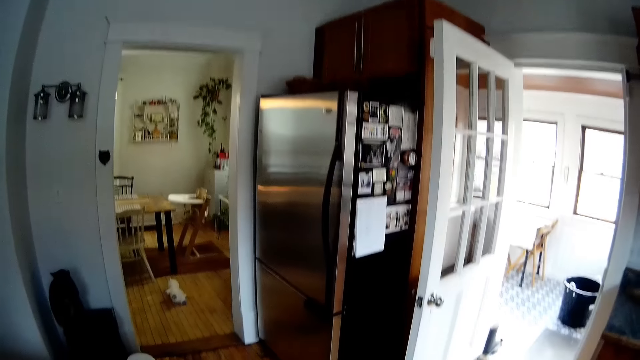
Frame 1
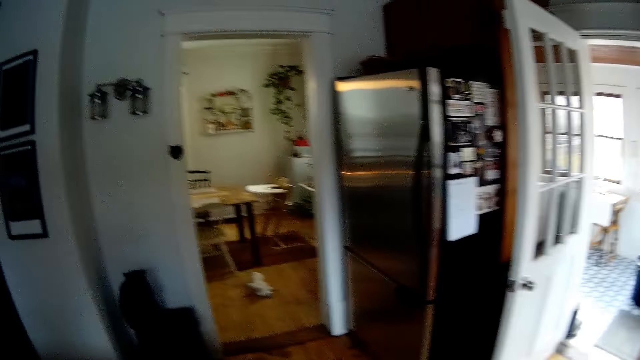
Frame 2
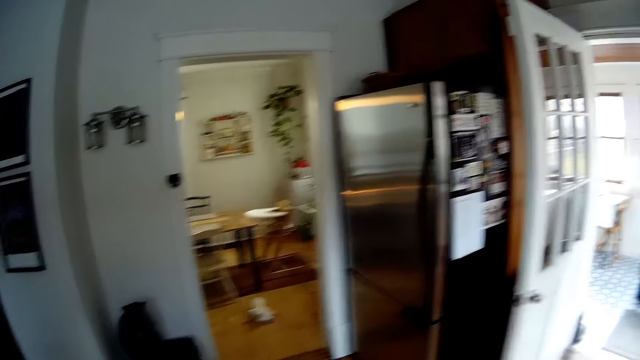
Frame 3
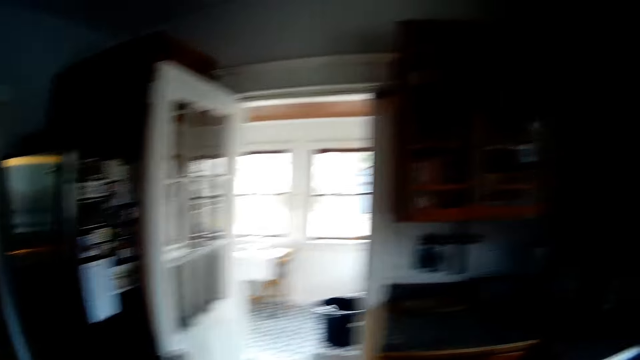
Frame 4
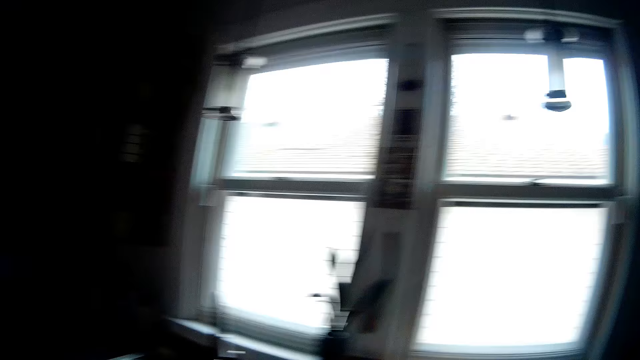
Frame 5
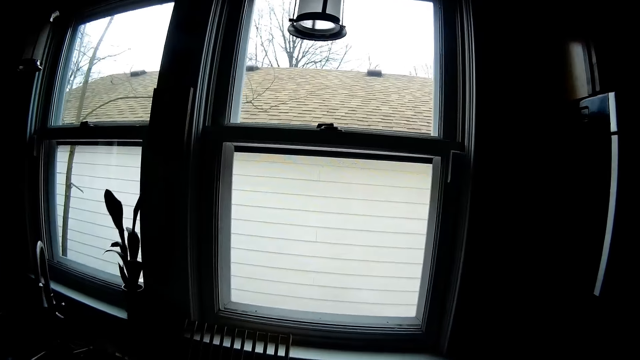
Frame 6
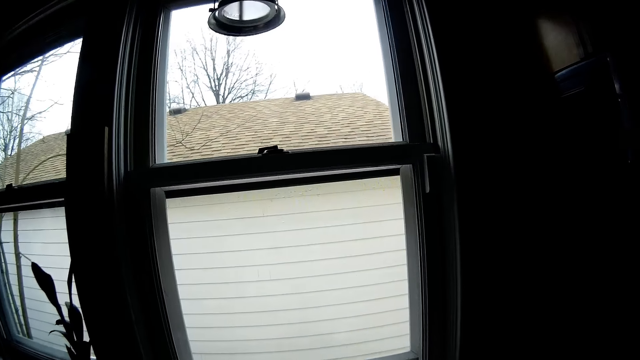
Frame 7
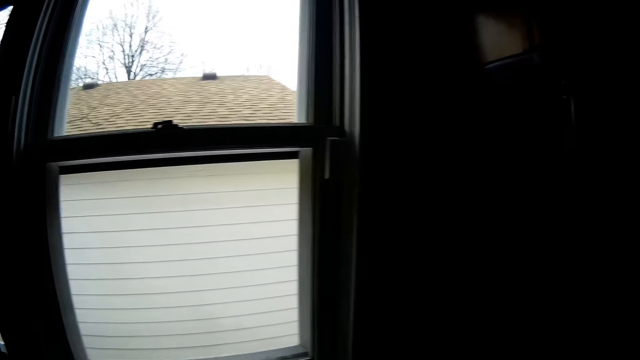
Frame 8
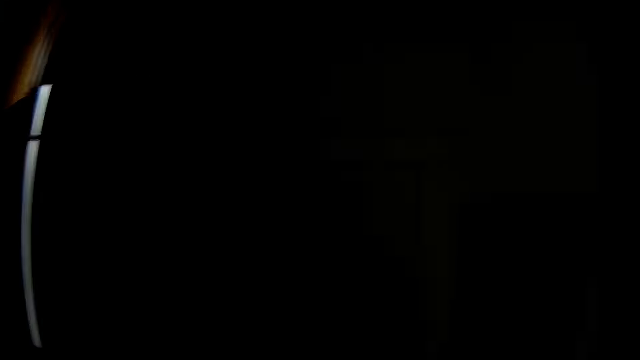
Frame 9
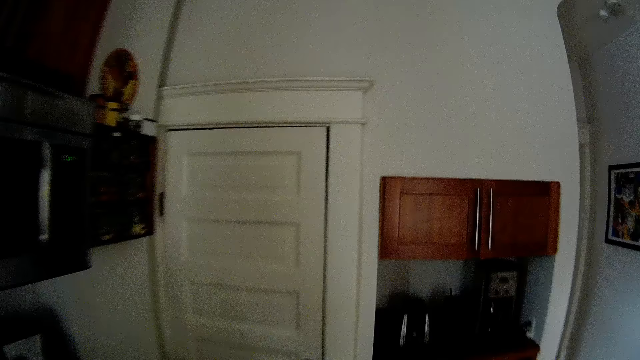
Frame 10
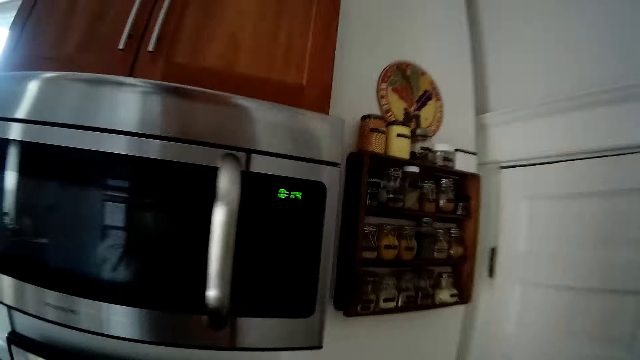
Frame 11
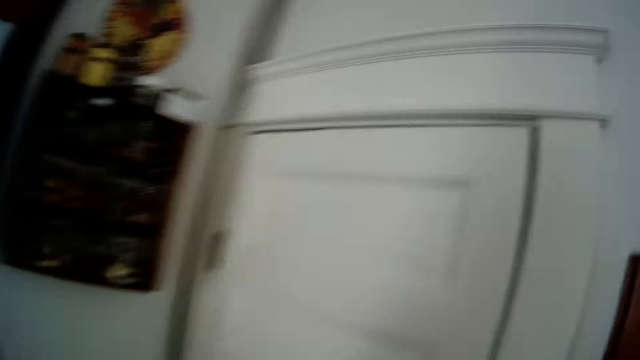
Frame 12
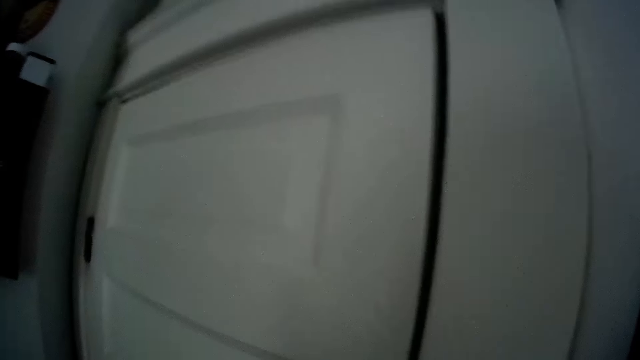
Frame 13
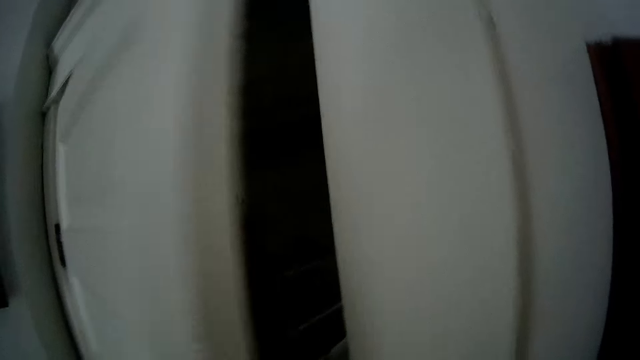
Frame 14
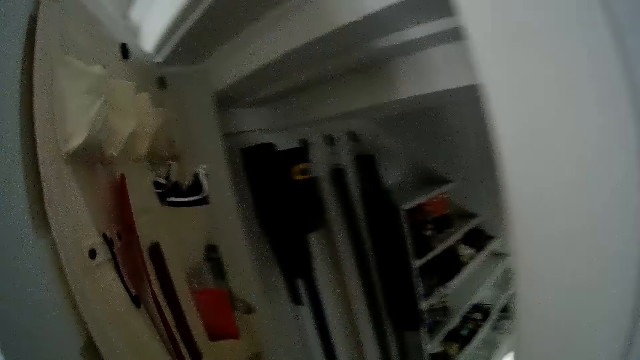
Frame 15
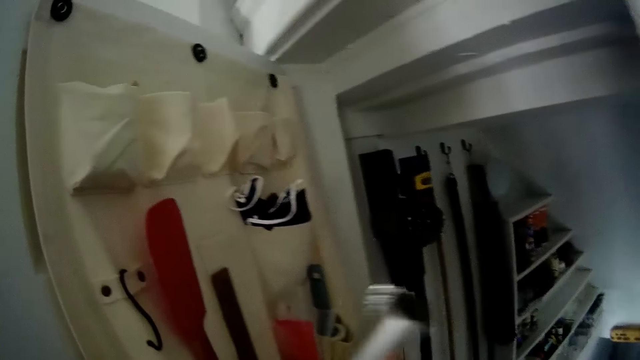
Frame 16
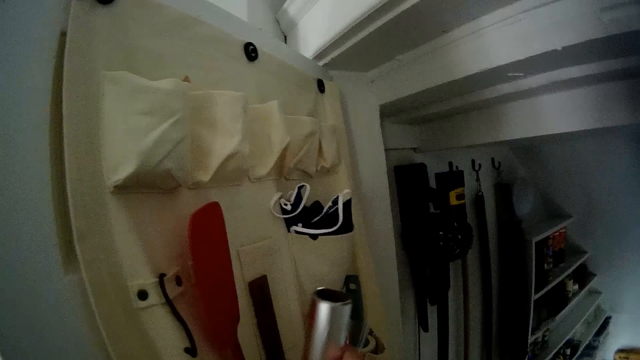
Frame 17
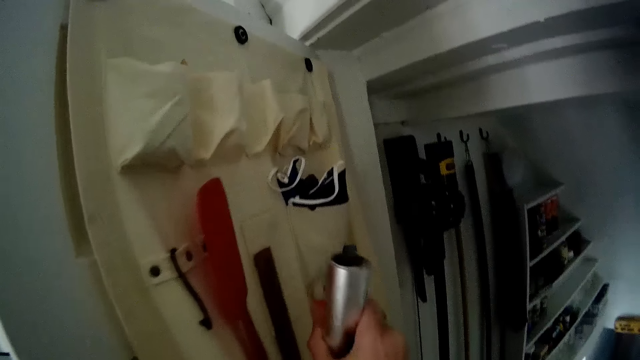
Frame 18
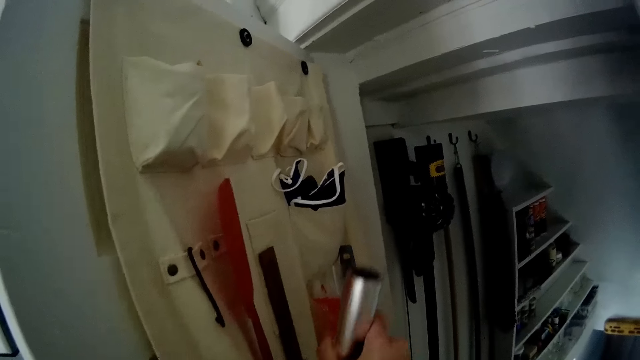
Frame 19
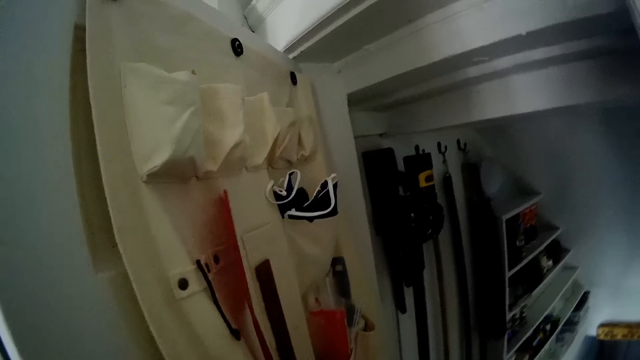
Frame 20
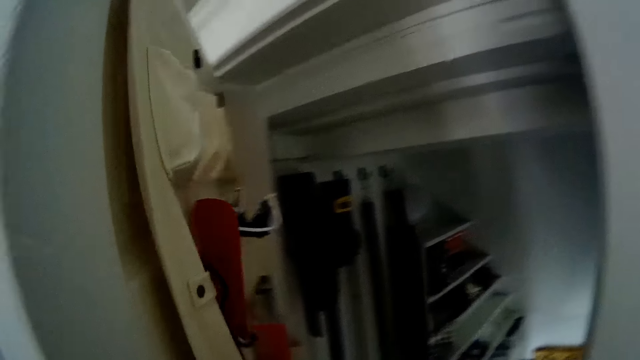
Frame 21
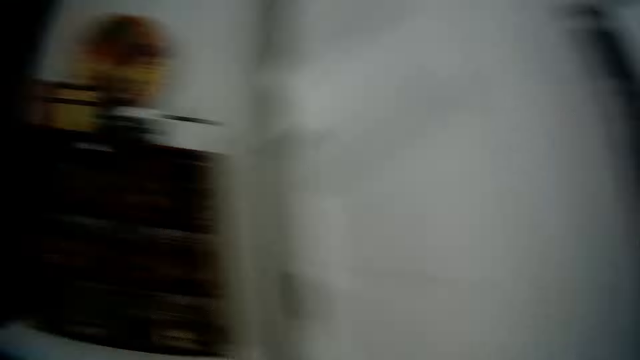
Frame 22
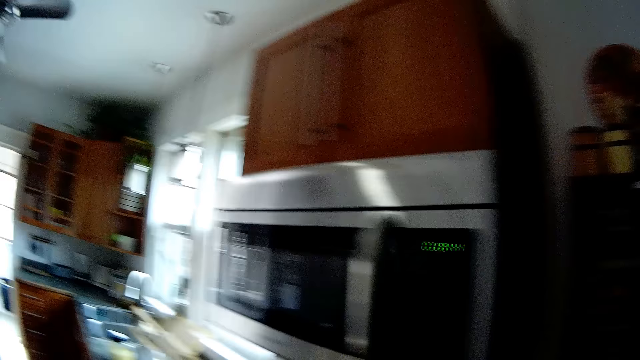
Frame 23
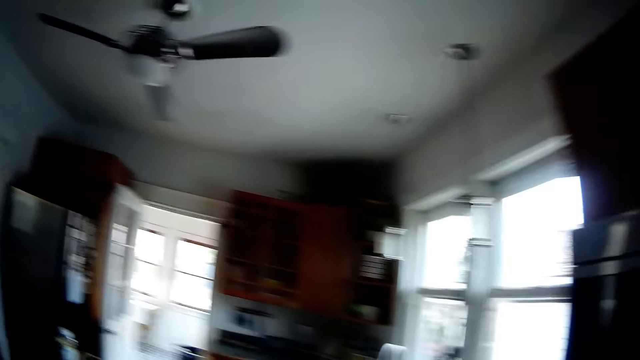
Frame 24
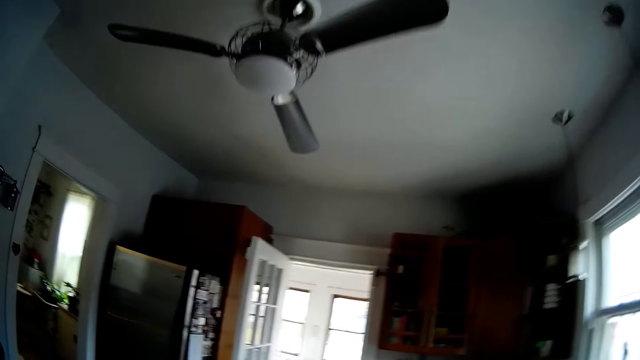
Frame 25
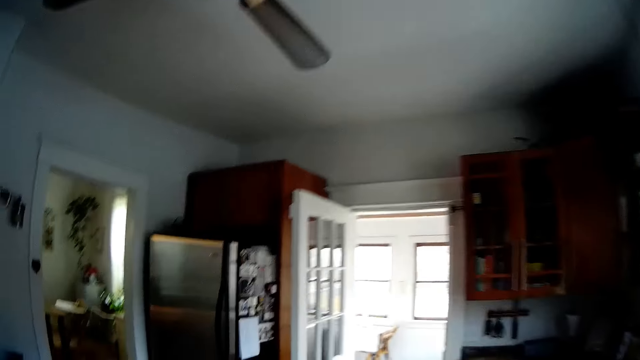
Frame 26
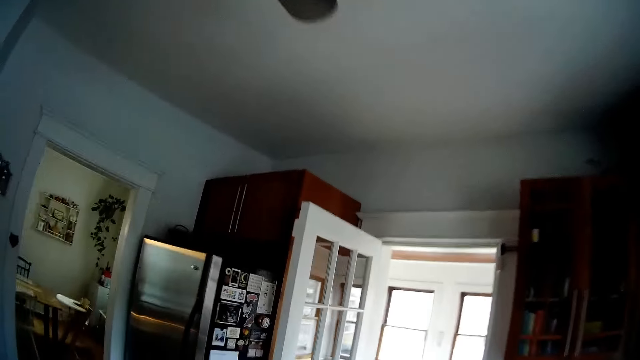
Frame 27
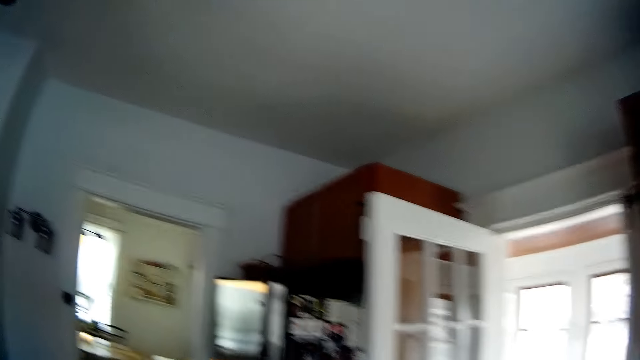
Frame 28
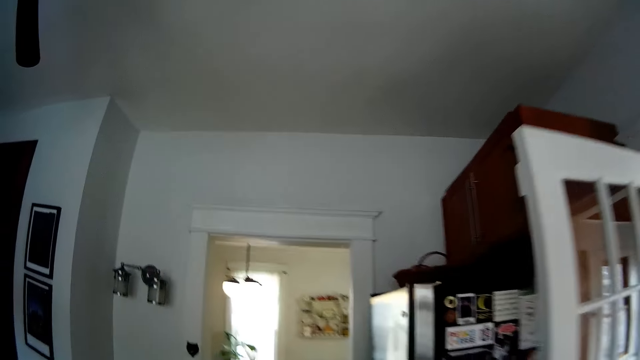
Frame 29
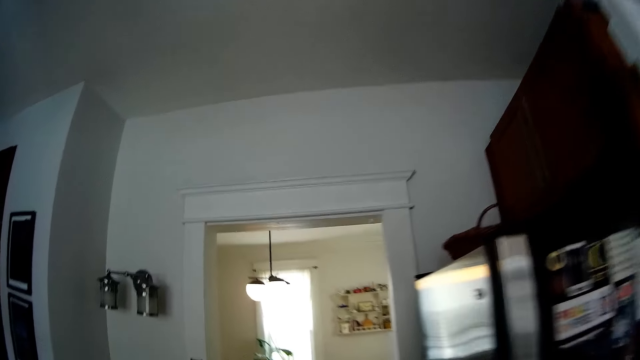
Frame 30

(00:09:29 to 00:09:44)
The camera wearer opens a cupboard with her left hand. She puts a roll of foil paper into the cupboard compartment with her right hand. She closes the cupboard door with her left hand. She walks around and interacts with a man.

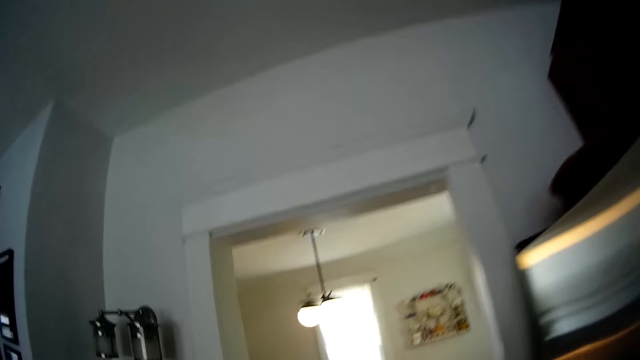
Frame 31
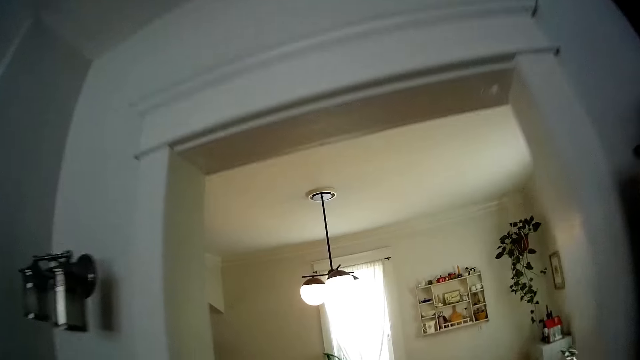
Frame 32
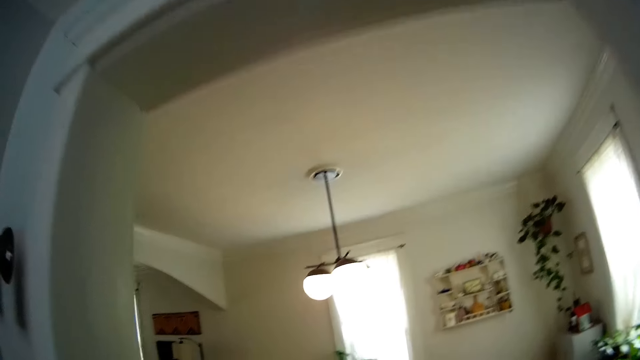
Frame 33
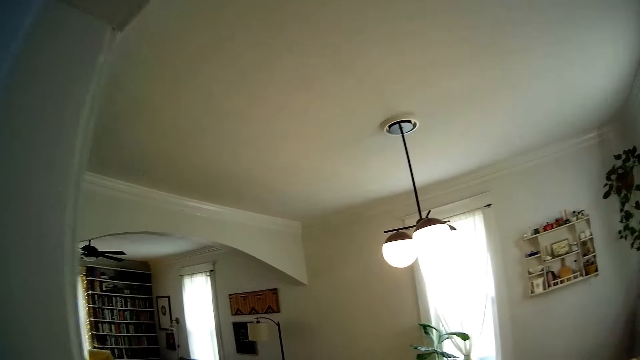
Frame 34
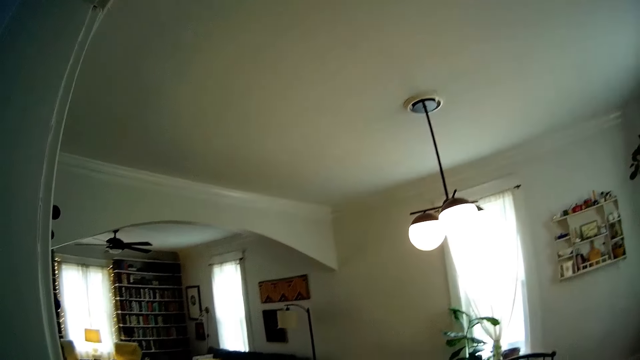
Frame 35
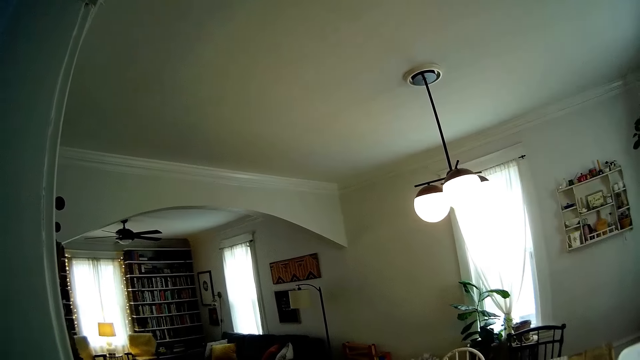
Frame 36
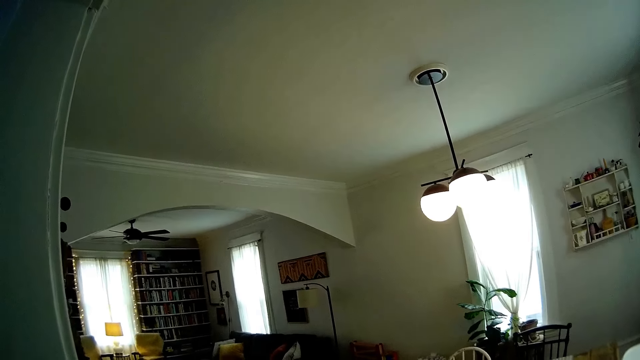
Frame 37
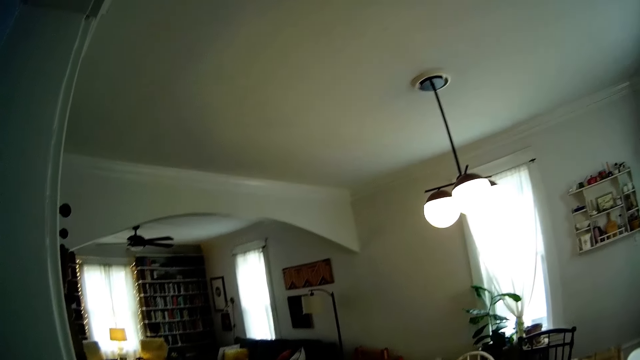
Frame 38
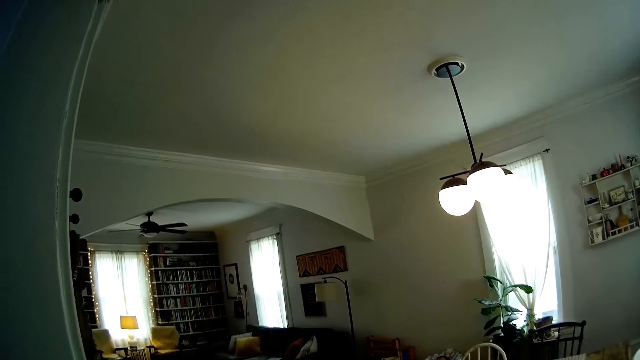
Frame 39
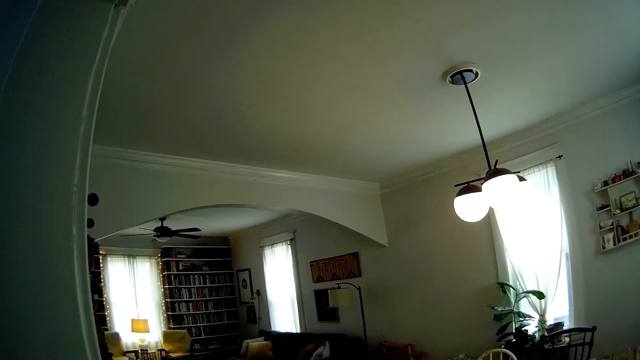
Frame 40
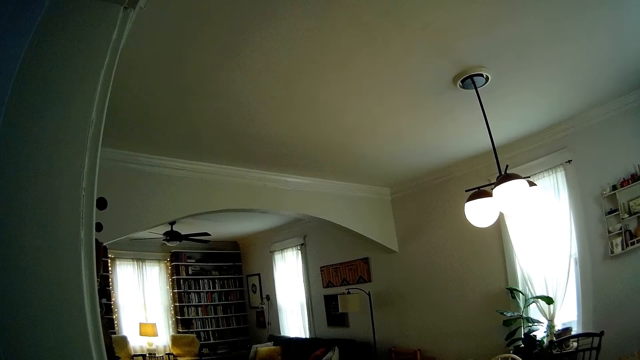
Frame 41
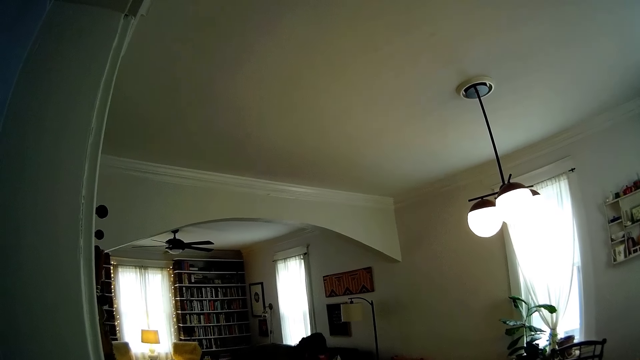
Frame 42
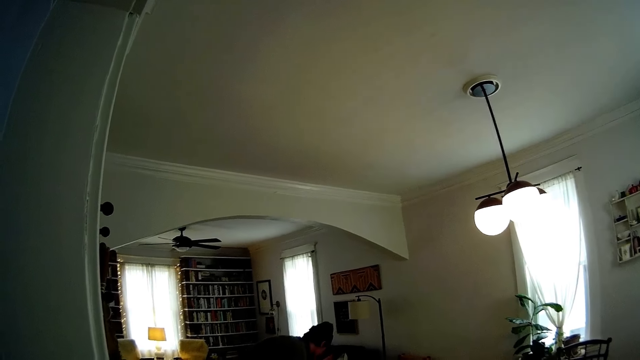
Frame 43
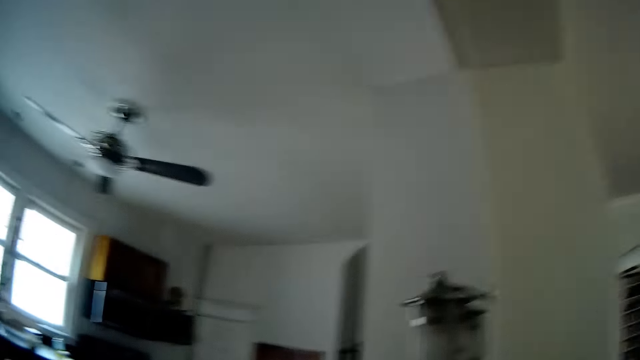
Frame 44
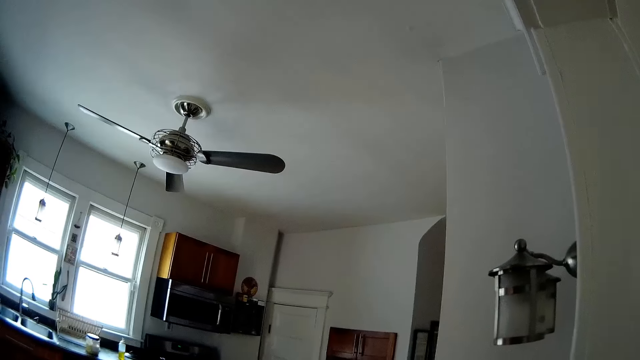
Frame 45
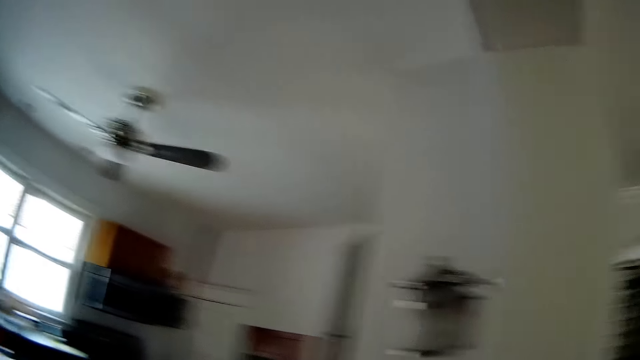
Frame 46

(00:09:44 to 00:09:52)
The camera wearer looks around.
